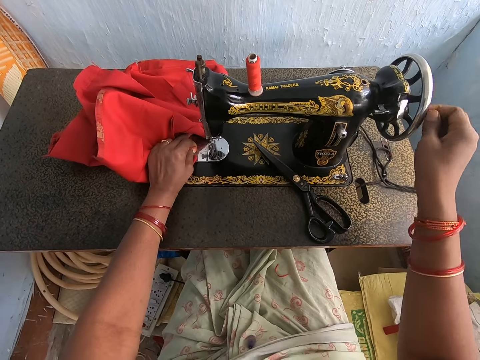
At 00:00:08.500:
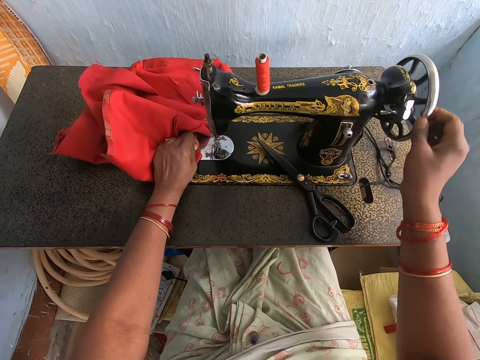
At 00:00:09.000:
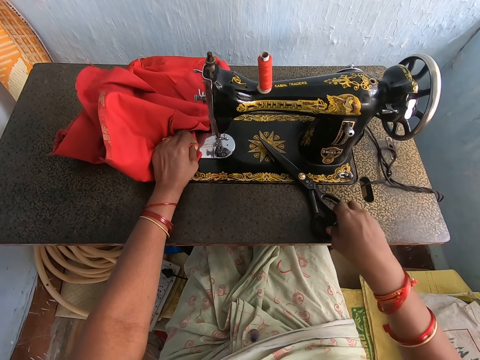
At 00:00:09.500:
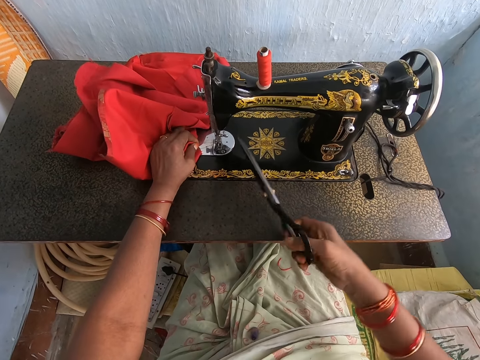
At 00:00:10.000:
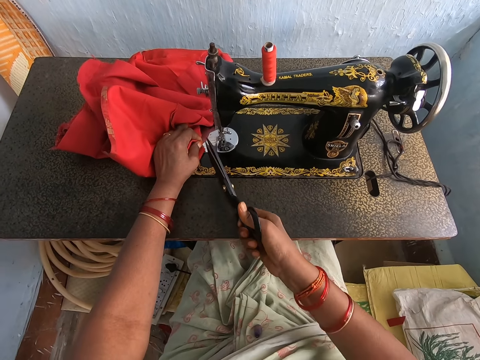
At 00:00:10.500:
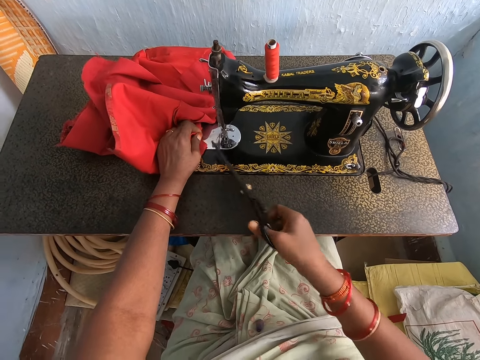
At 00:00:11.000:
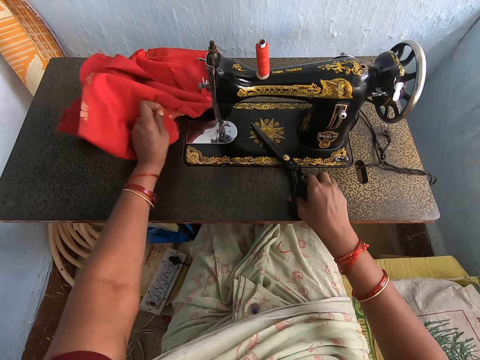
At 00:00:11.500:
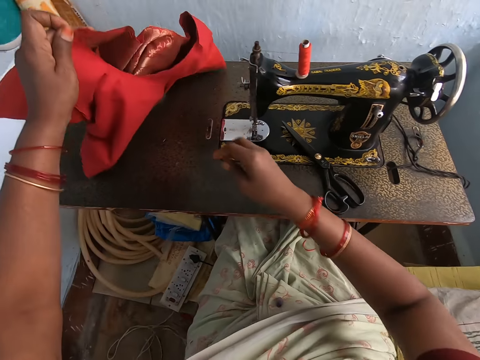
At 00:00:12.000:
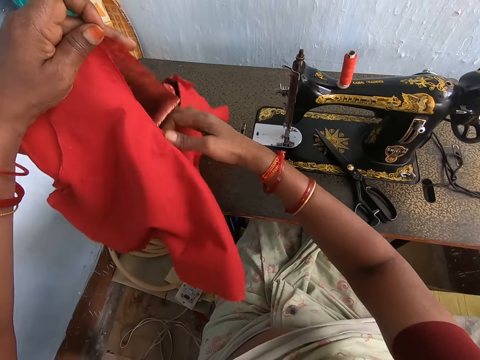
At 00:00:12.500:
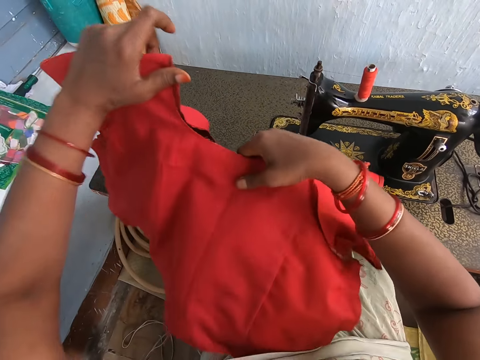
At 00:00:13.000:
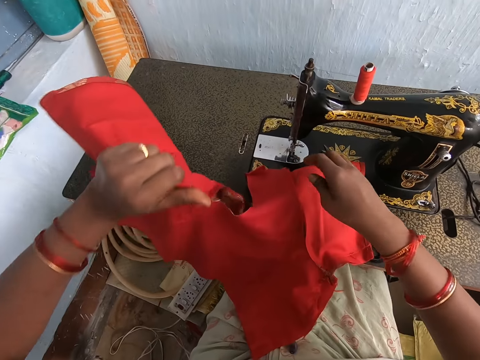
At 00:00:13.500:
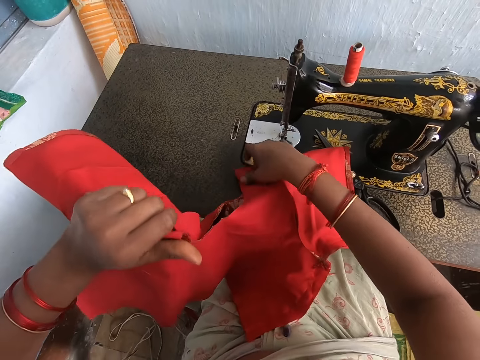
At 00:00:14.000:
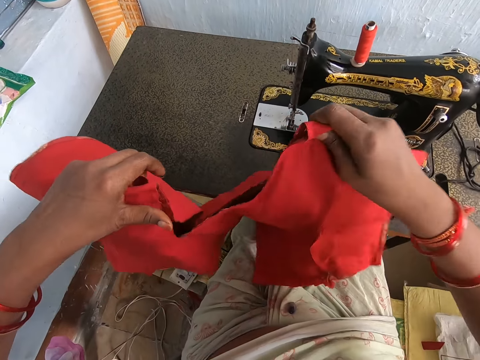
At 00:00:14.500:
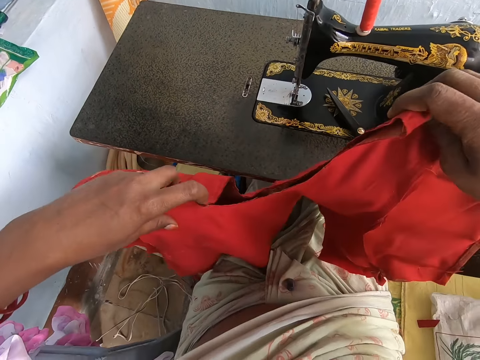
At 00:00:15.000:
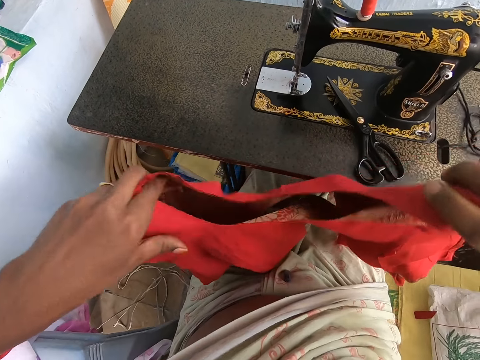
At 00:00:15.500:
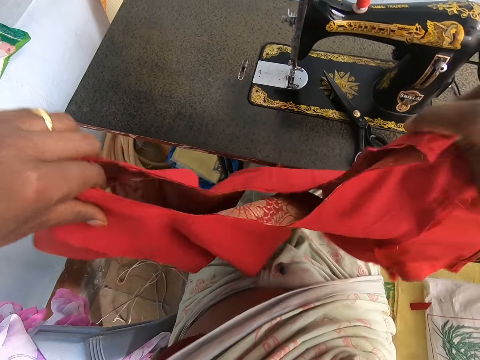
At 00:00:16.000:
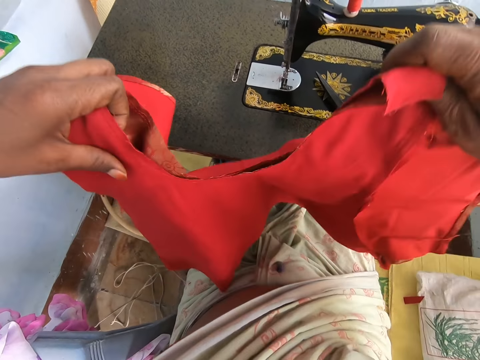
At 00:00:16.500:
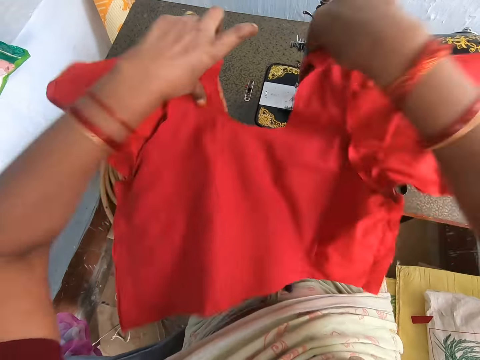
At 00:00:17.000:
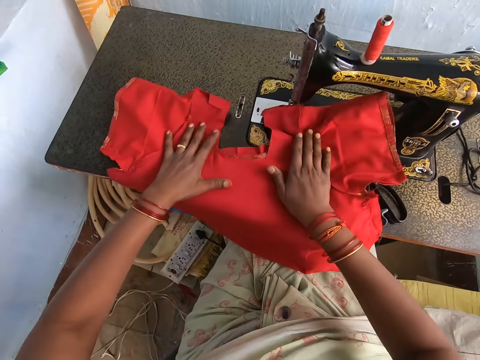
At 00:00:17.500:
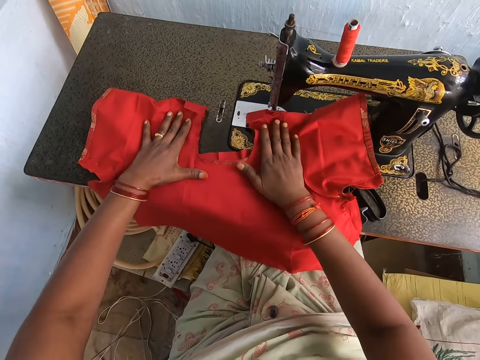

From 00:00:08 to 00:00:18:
The camera wearer grabs the scissors on the sewing machine table. They hold the garment on the sewing machine. They cut thread with the scissors. They hold the garment on the sewing machine. They lift the garment from the table and put the scissors on the sewing machine. They hold the garment. They arrange the cloth on the table. They place the garment on the sewing table.

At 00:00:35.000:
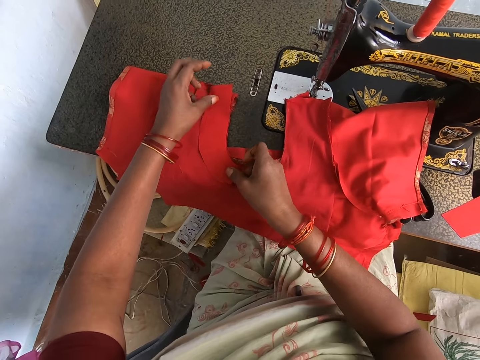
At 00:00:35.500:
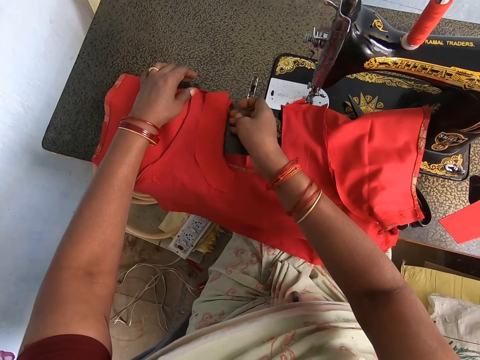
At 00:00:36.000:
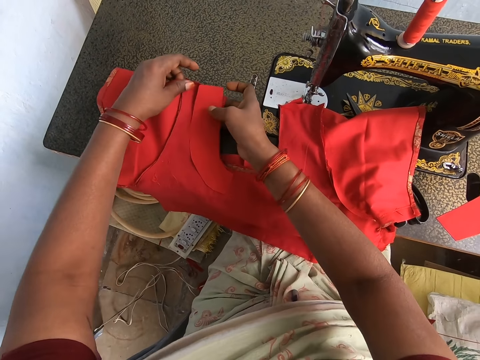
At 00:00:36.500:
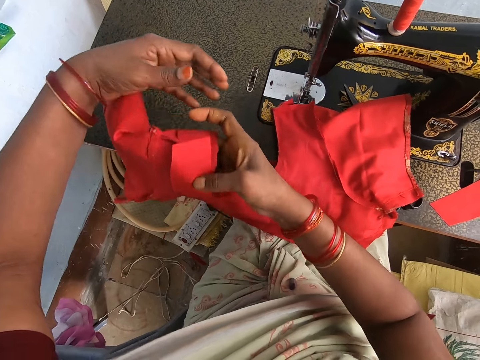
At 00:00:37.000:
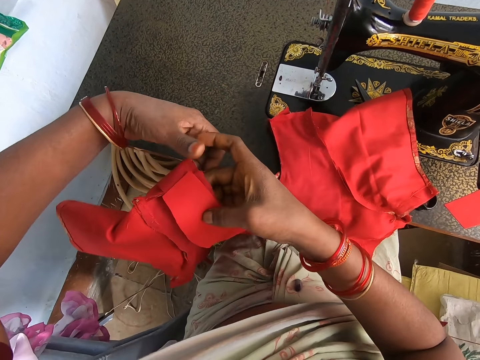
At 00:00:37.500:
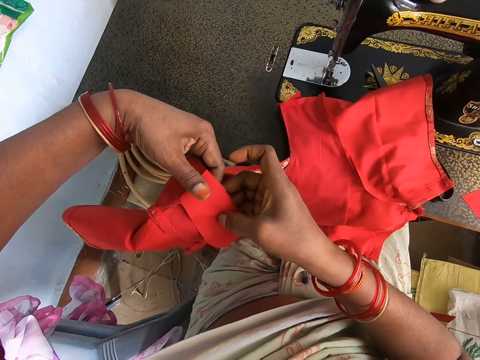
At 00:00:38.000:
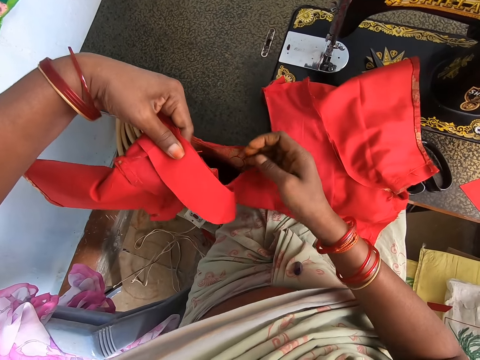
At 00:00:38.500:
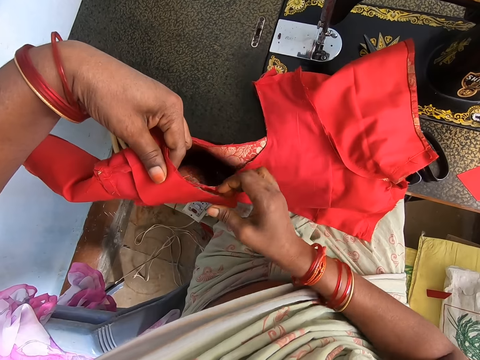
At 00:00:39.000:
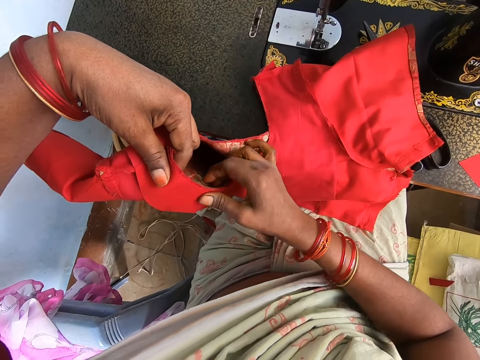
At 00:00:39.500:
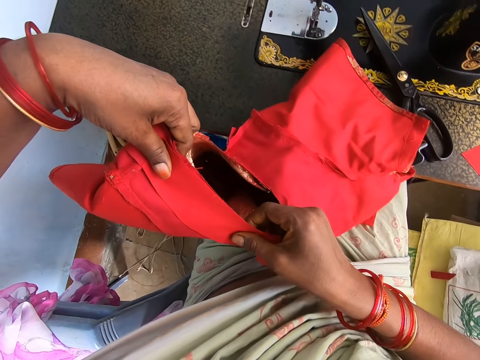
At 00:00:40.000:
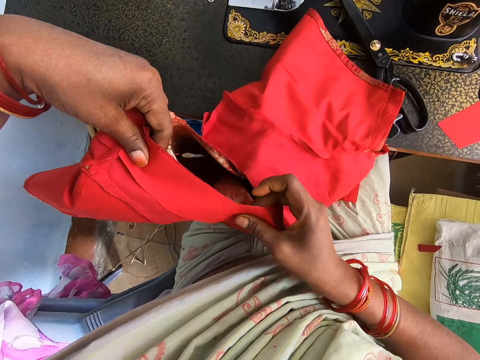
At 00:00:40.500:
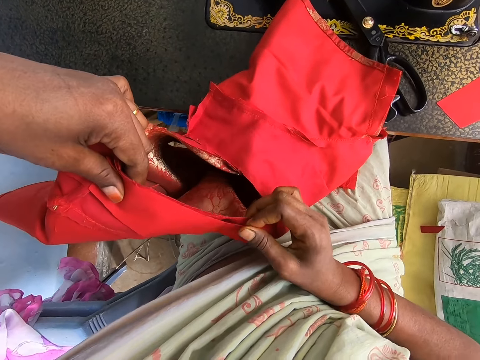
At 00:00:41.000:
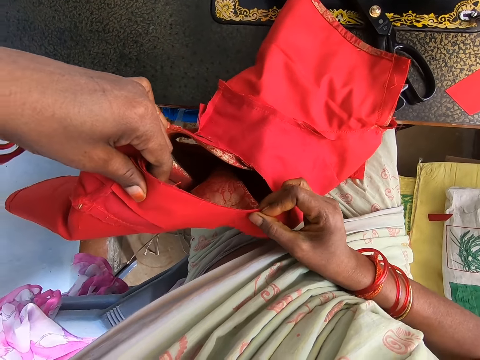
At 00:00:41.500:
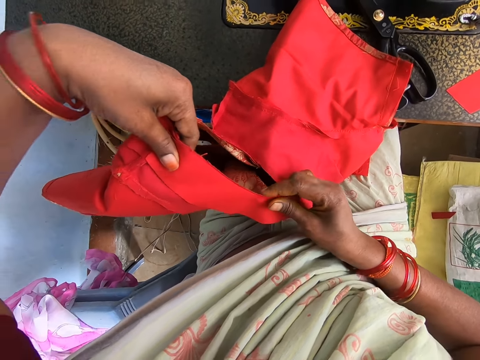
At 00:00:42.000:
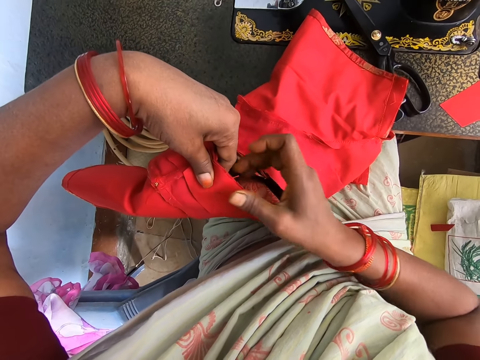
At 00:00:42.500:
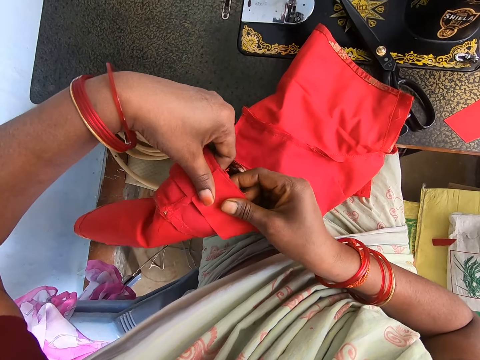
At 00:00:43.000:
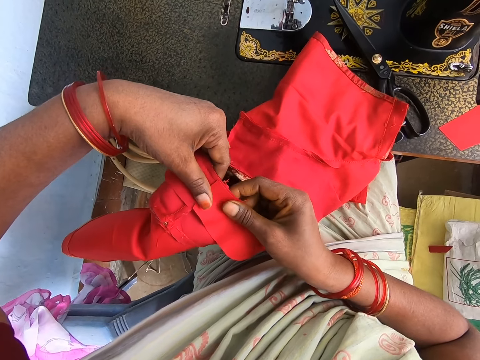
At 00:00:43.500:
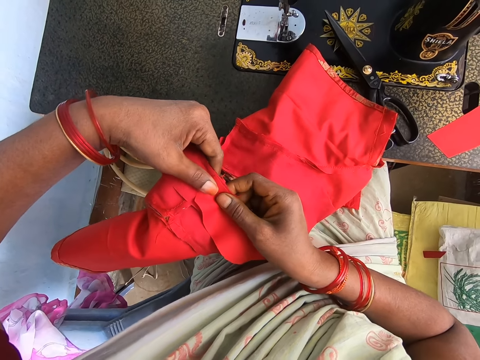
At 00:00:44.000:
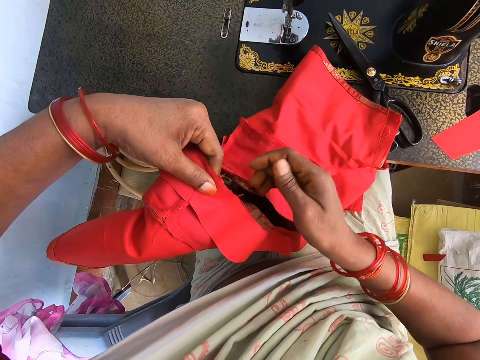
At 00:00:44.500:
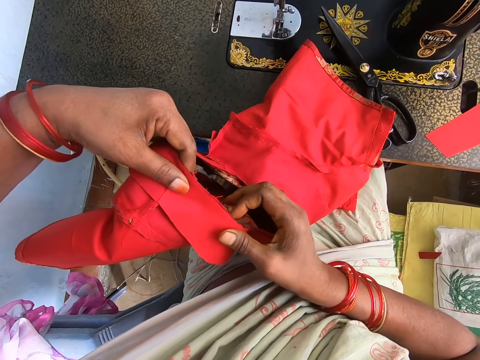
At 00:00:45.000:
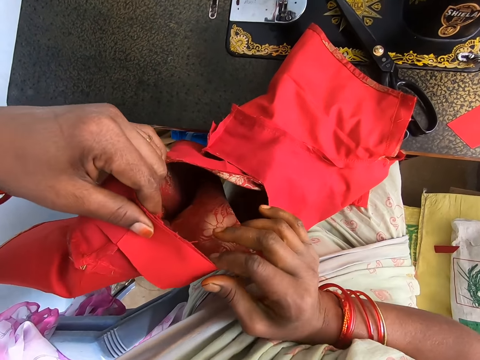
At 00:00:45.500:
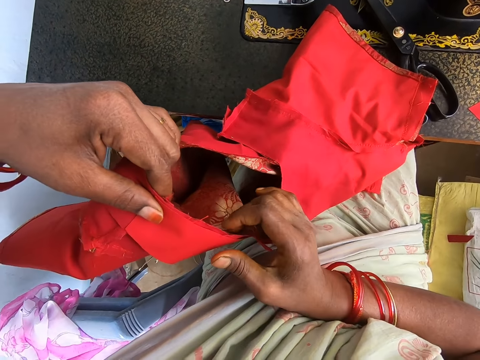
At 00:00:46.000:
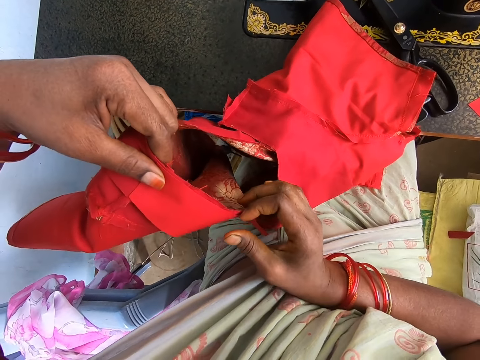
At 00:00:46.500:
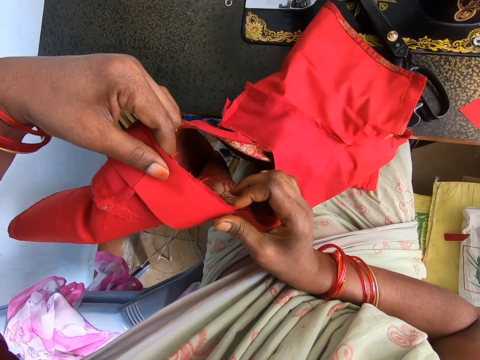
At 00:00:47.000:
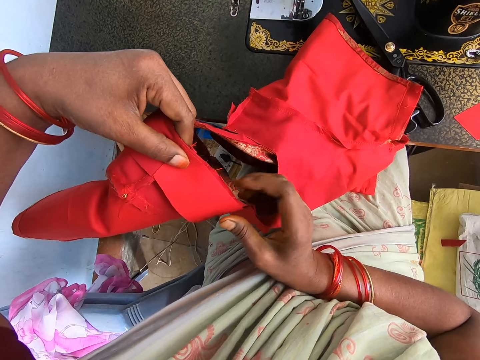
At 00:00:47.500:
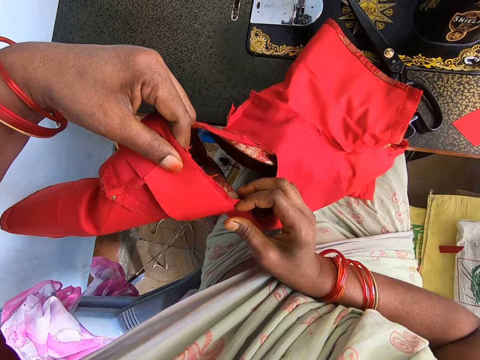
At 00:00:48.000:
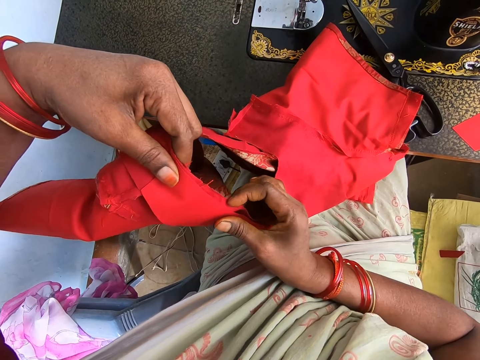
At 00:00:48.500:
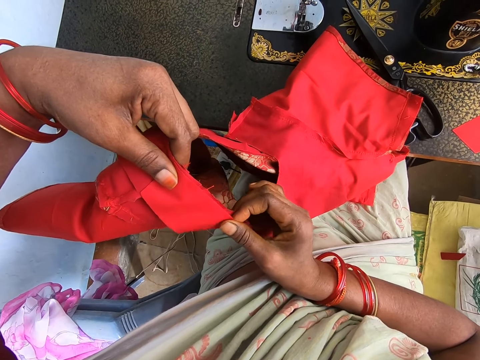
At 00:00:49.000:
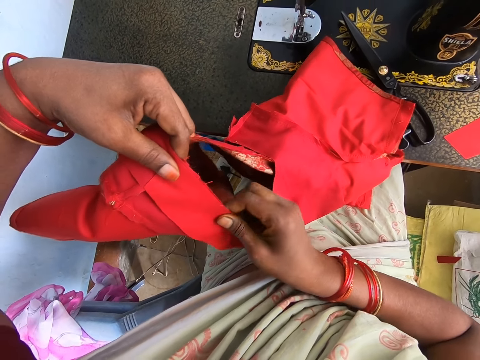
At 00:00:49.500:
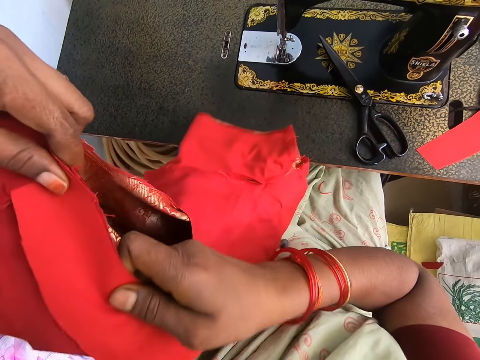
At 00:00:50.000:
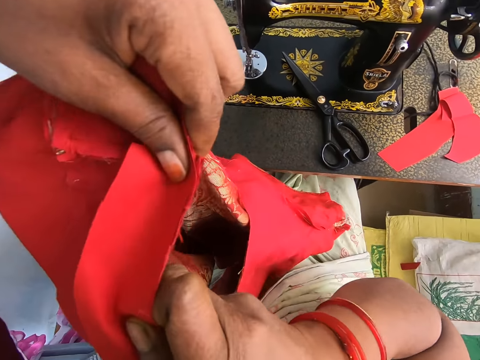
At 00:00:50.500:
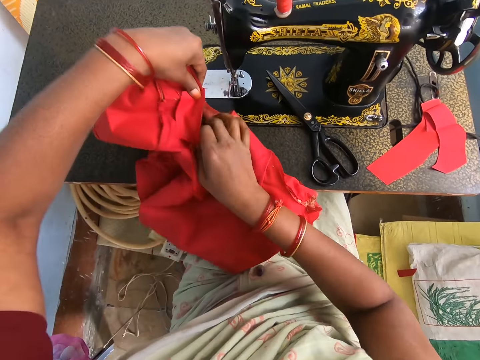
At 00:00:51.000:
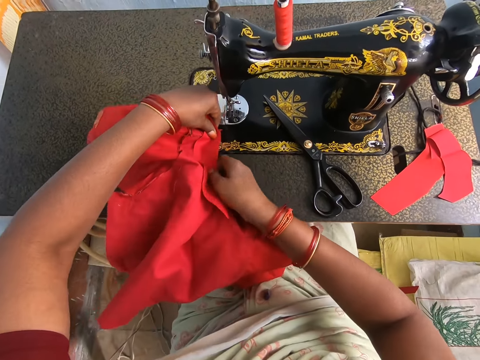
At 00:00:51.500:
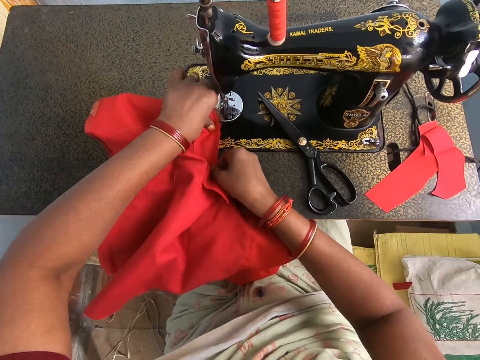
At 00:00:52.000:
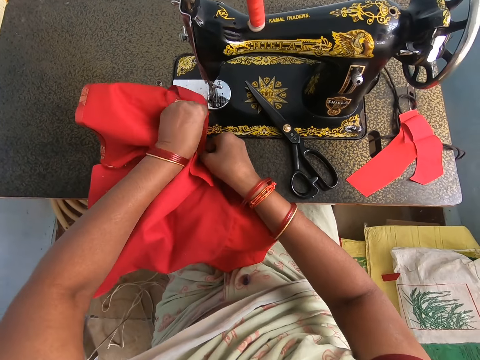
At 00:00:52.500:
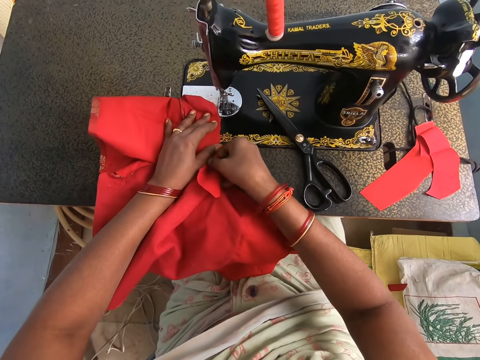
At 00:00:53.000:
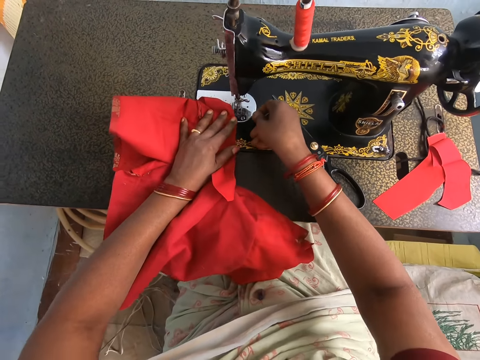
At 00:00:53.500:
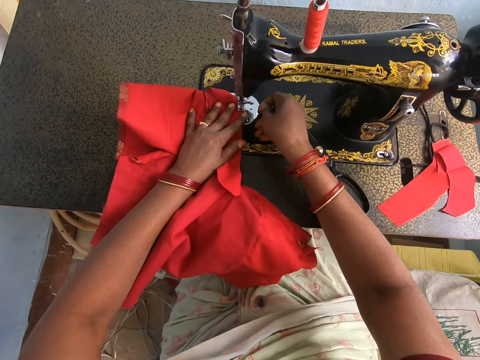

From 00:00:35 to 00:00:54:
The camera wearer grabs the garment on the sewing table. They straighten a piece of fabric on the garment. They align the garment on the sewing machine. They put the cloth on the sewing machine.
